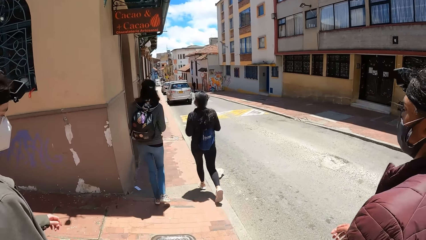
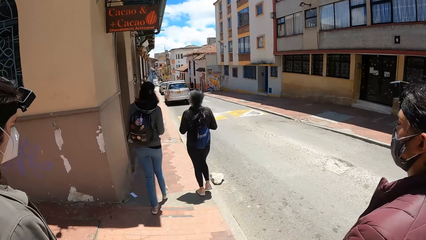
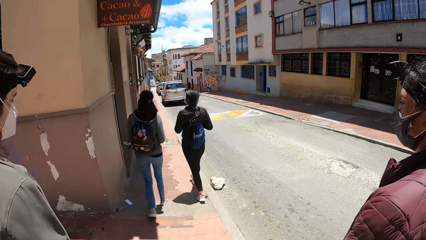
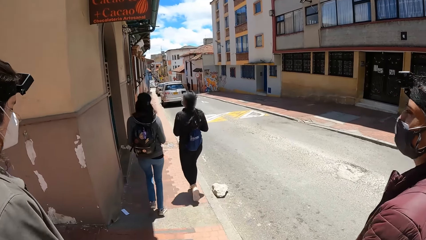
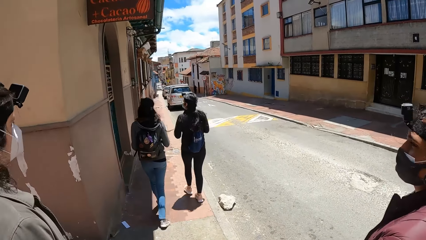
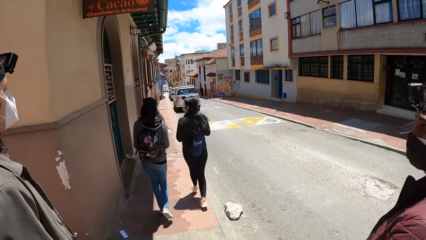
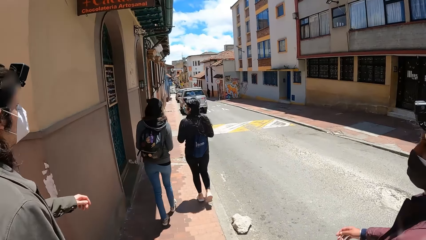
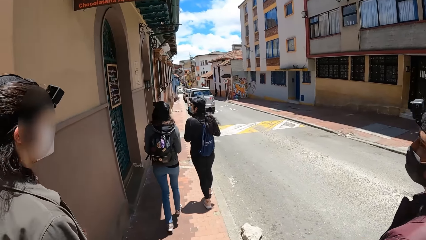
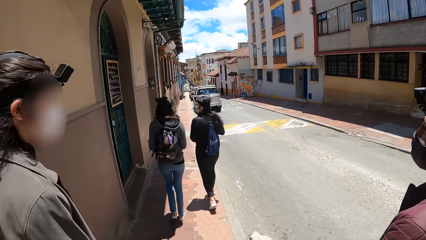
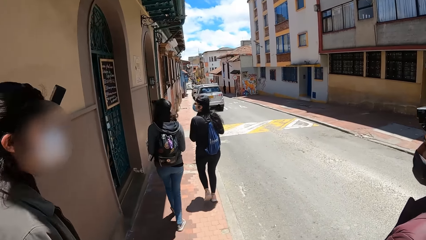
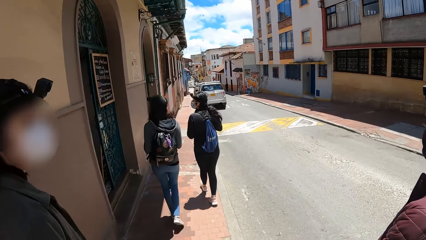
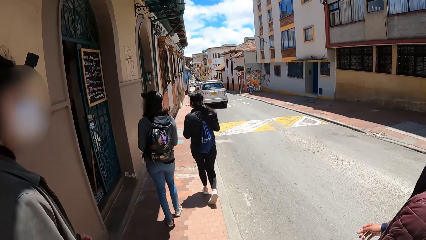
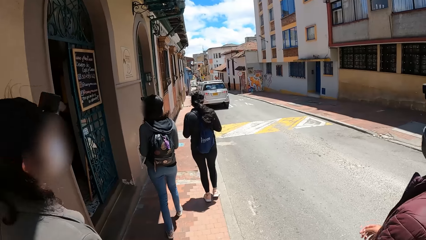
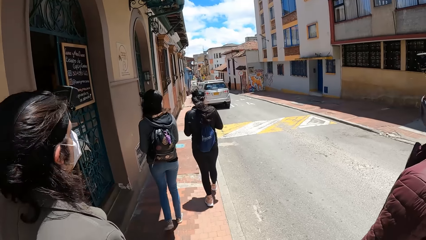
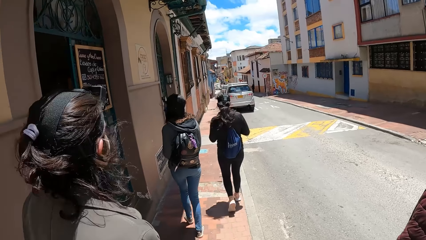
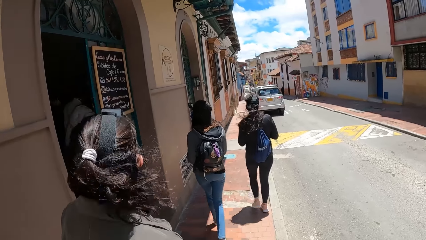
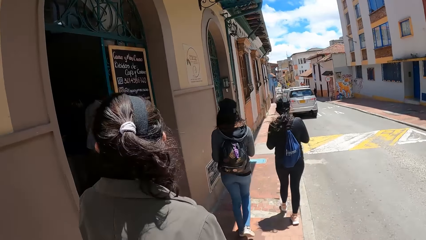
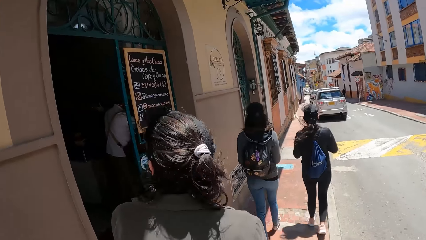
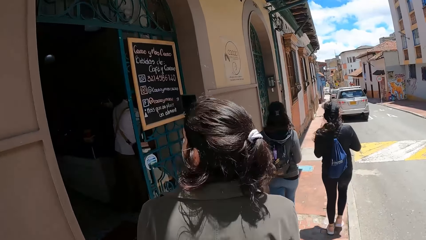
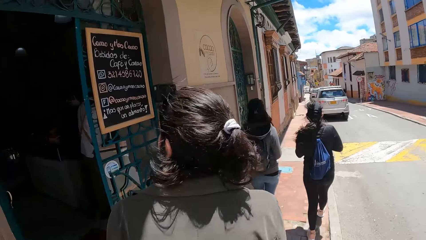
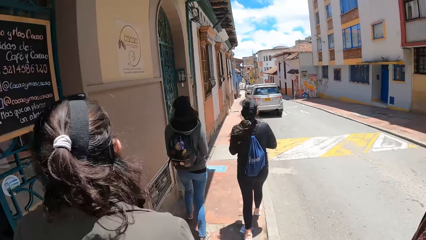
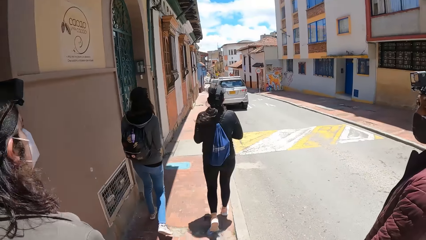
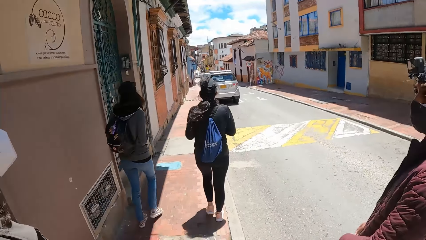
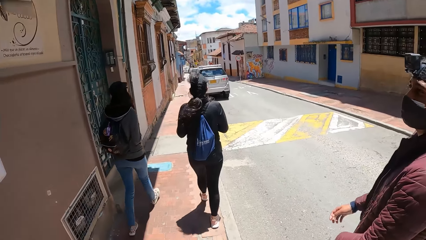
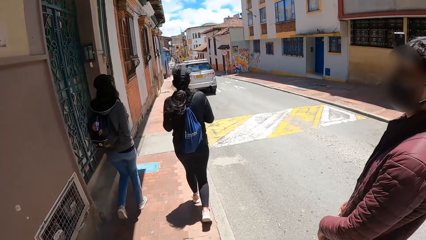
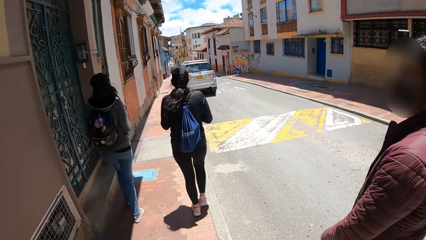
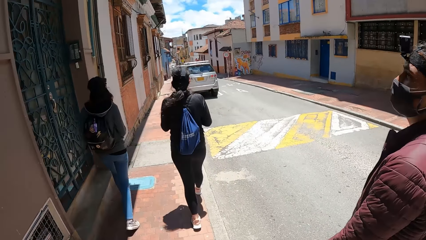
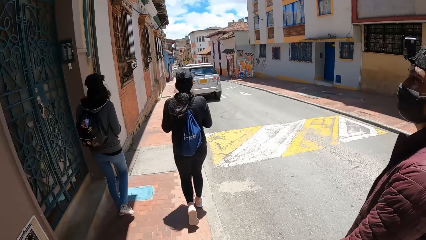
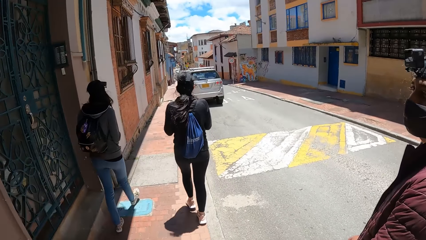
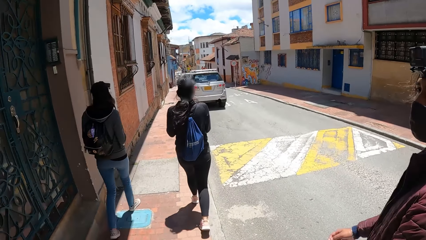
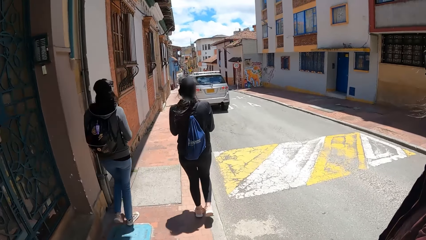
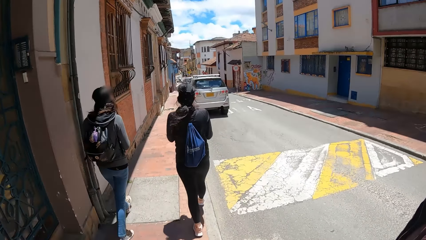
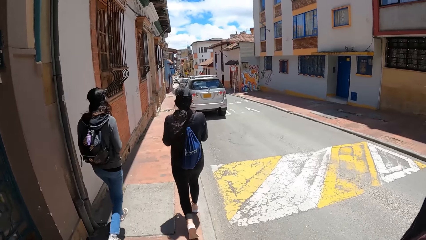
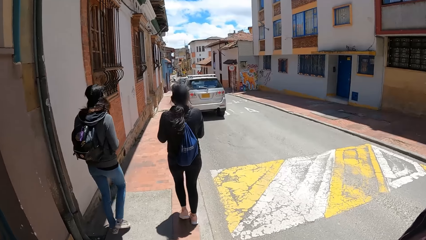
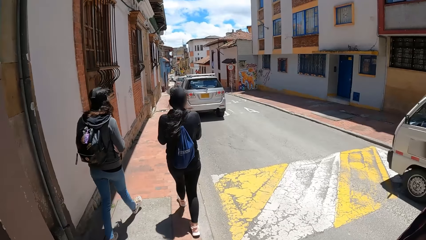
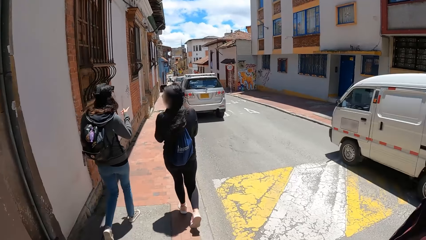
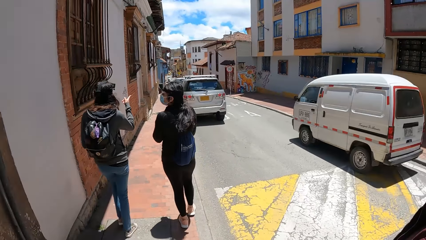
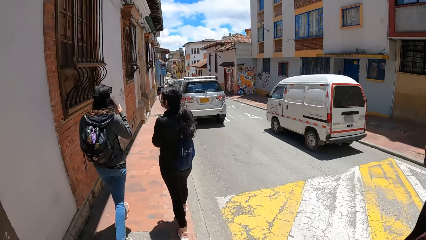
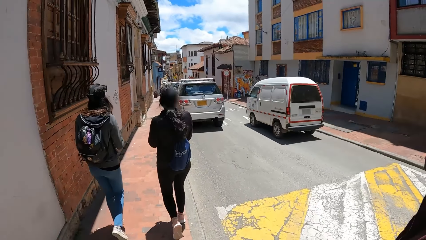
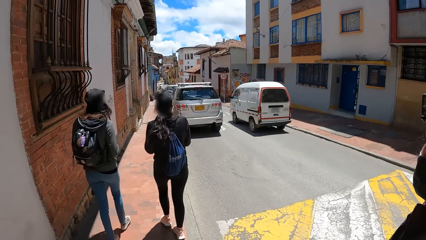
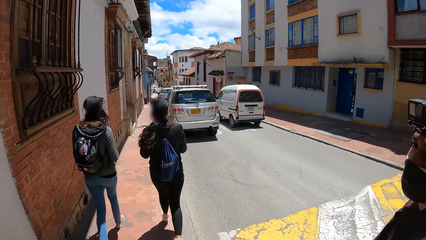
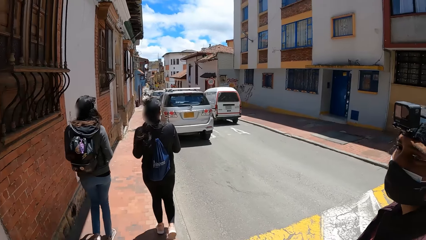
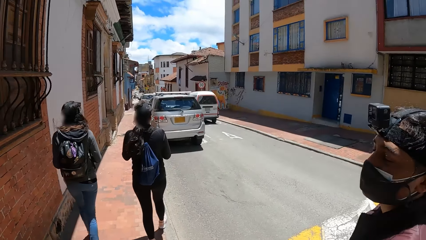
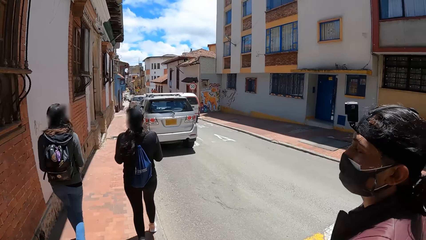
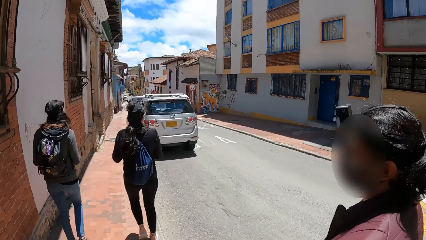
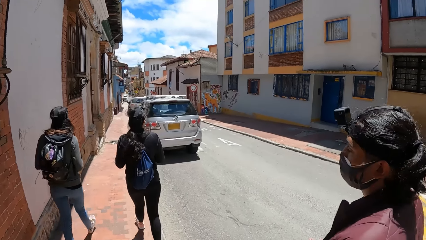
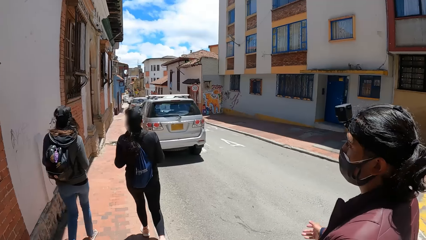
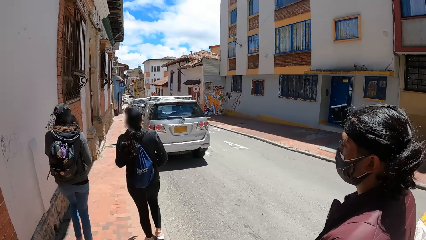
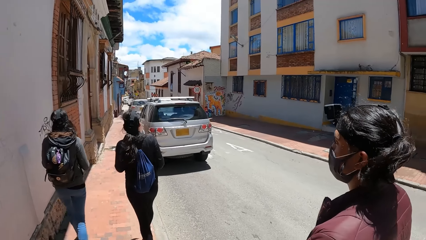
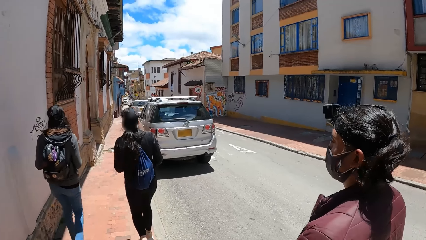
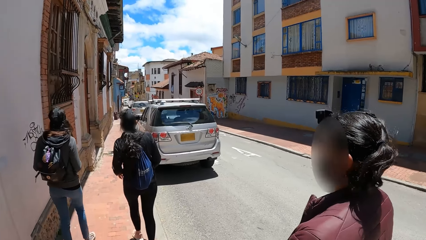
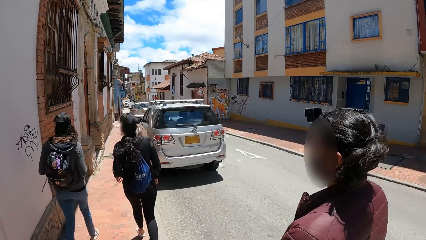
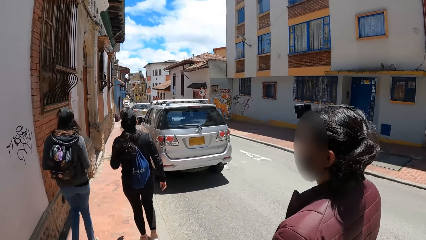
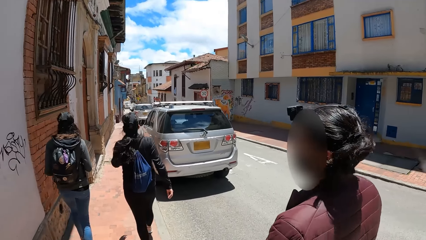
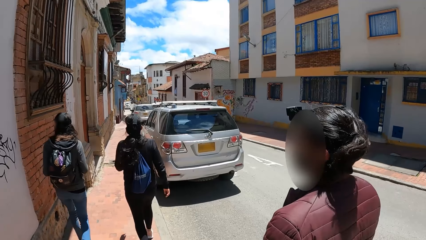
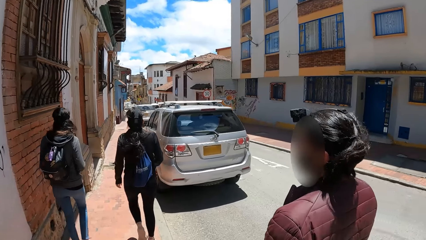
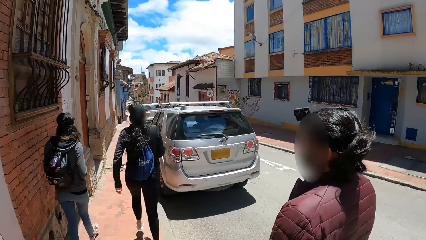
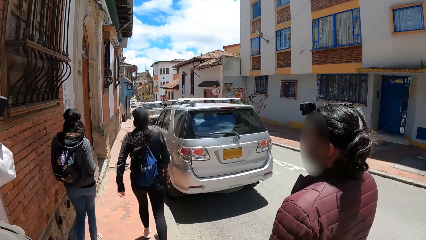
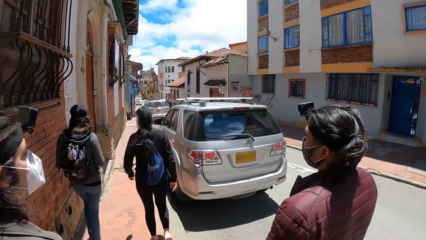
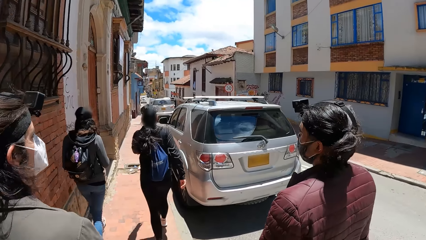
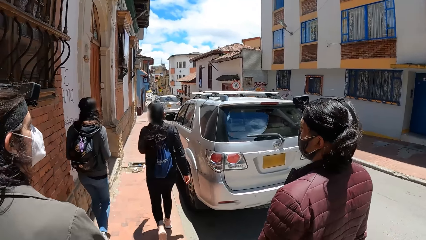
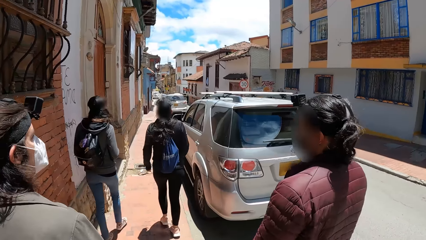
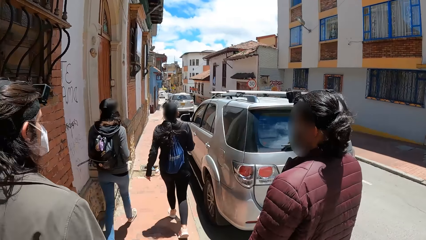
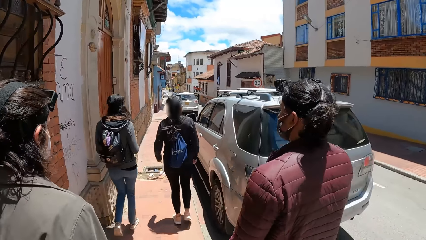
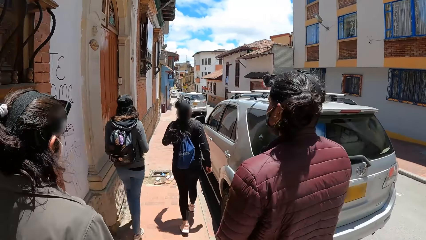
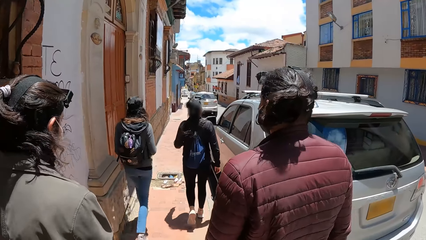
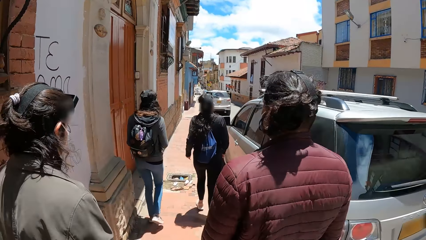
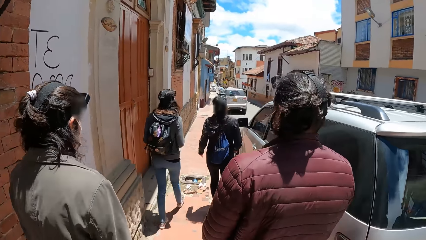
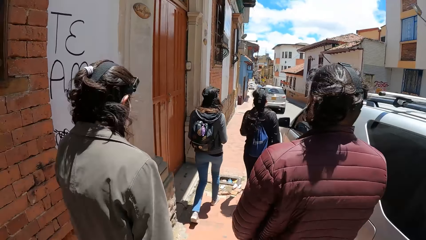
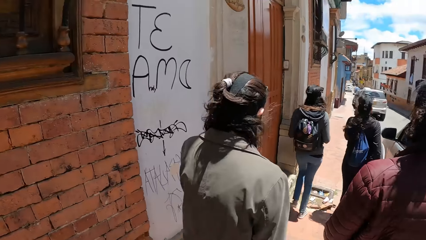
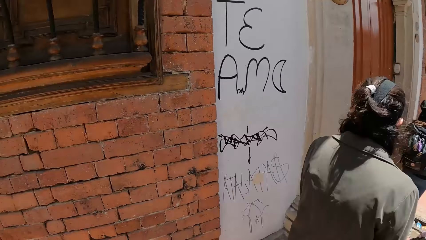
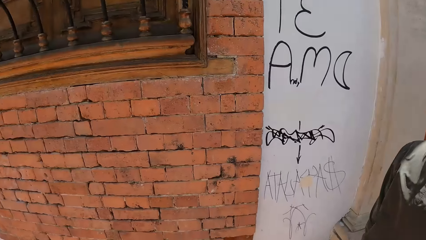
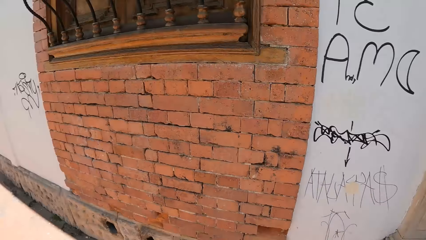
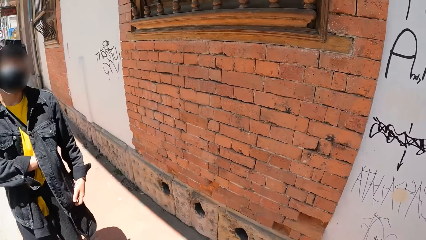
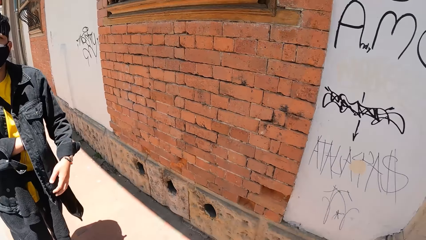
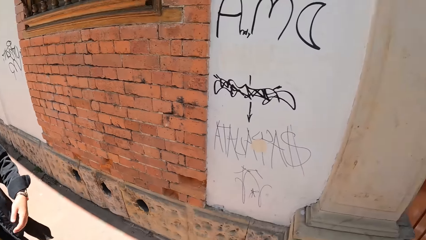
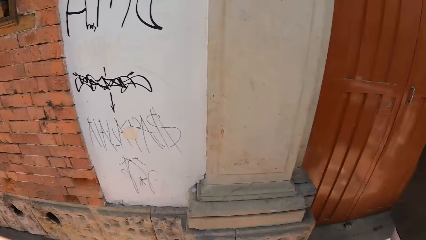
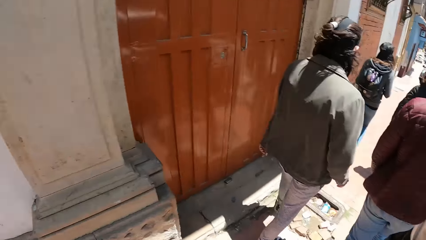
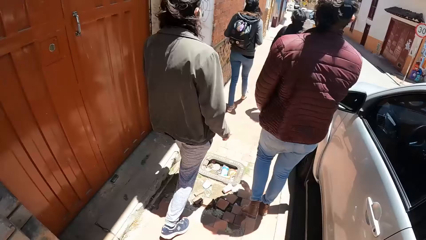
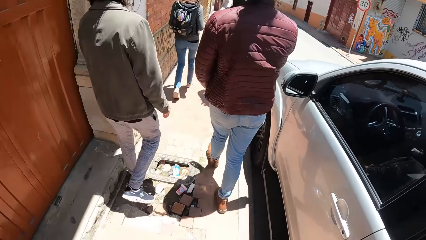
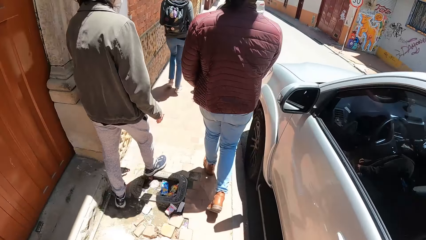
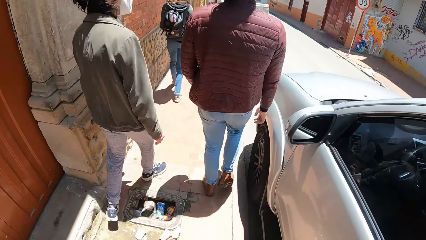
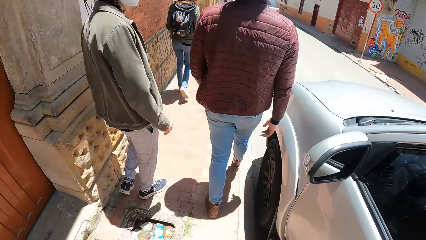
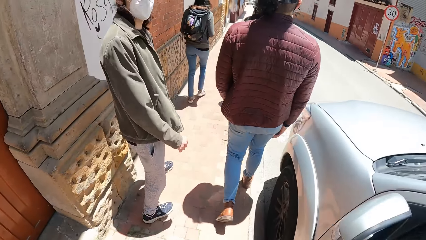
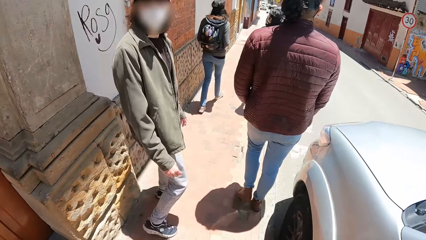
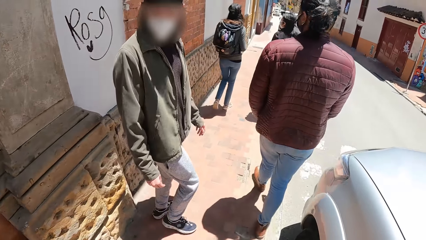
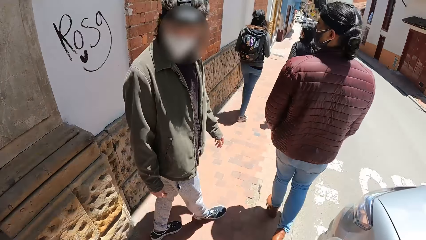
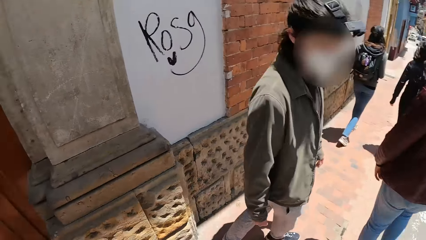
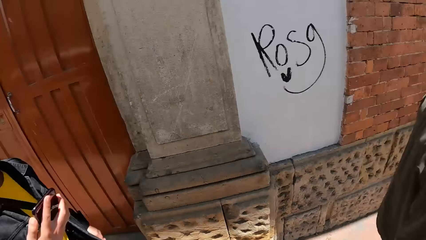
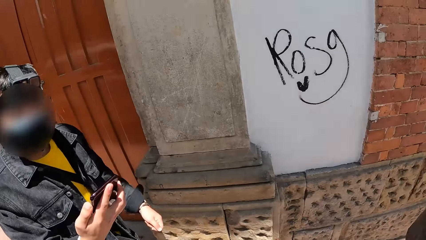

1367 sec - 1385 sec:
A bus drives past the camera wearer. A man walks on the road. Another man walks on the road. The camera wearer looks at the wall and walks on the road.
